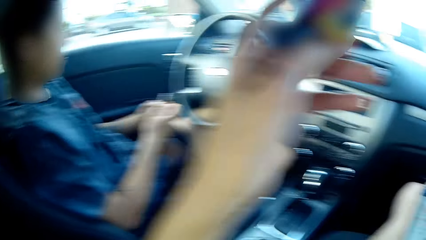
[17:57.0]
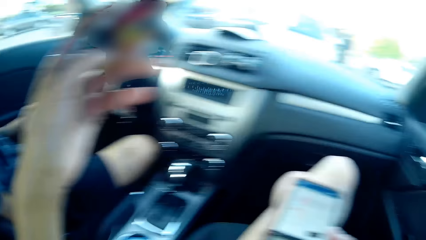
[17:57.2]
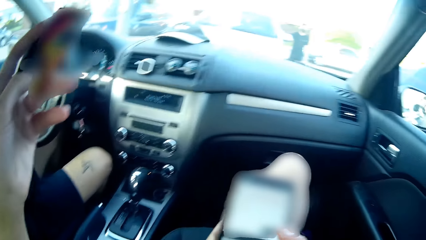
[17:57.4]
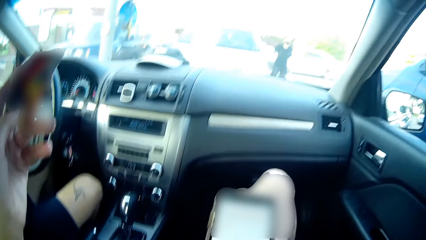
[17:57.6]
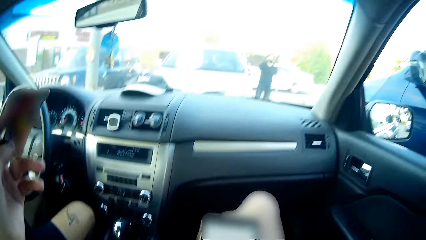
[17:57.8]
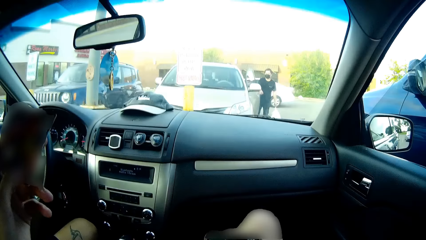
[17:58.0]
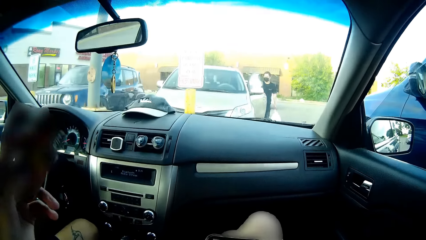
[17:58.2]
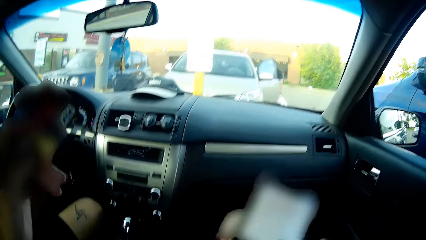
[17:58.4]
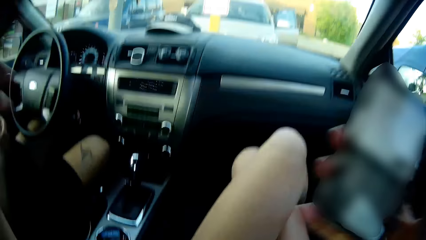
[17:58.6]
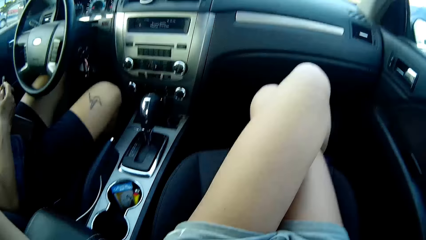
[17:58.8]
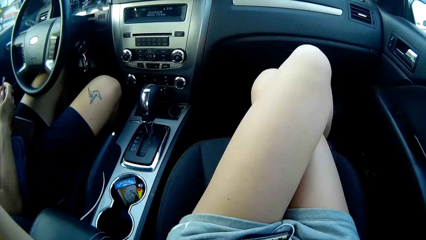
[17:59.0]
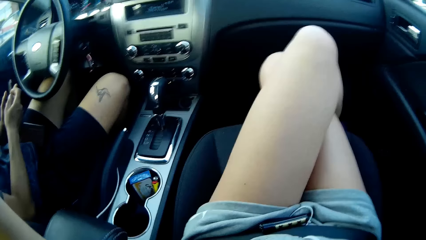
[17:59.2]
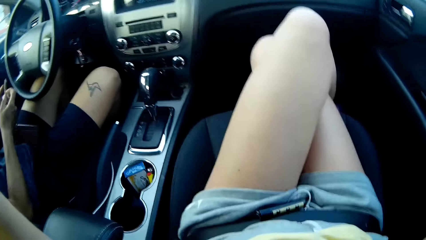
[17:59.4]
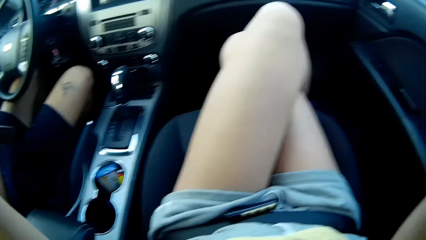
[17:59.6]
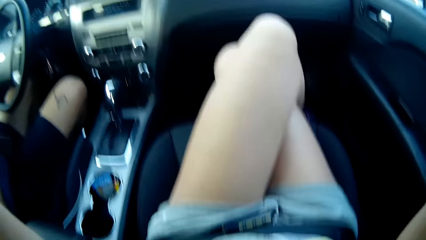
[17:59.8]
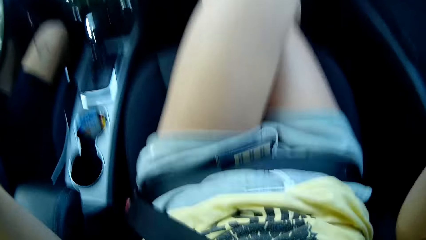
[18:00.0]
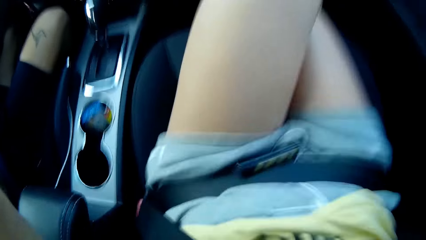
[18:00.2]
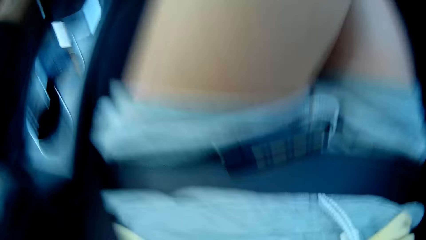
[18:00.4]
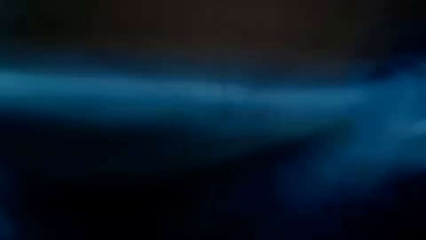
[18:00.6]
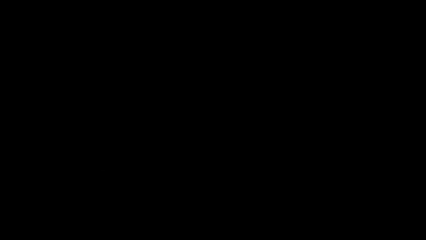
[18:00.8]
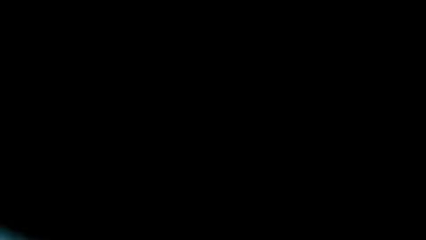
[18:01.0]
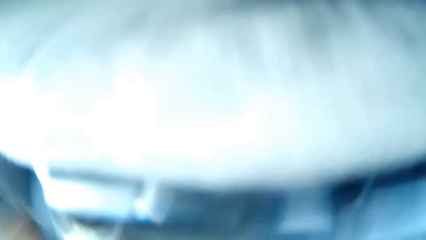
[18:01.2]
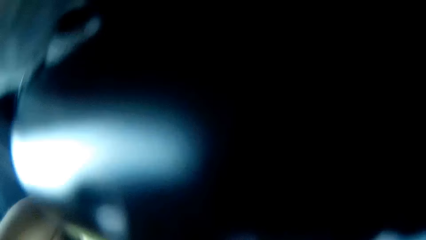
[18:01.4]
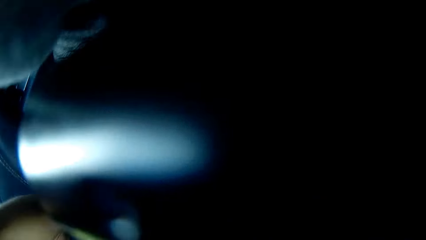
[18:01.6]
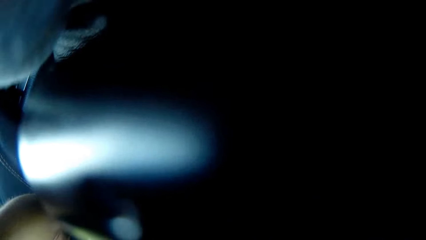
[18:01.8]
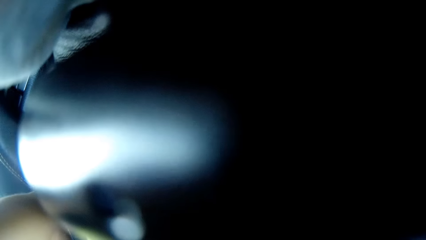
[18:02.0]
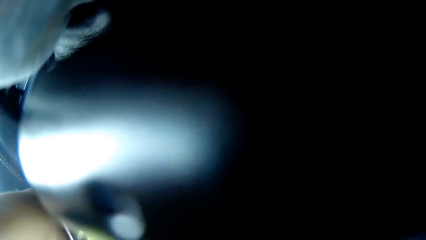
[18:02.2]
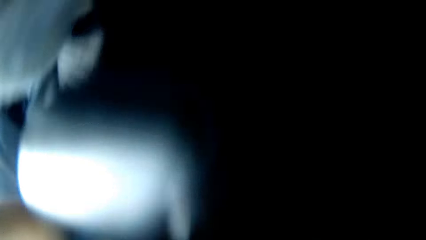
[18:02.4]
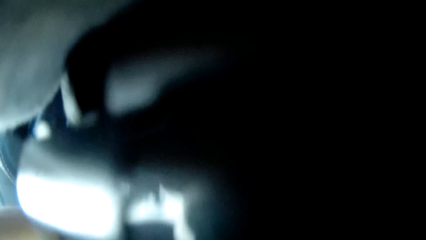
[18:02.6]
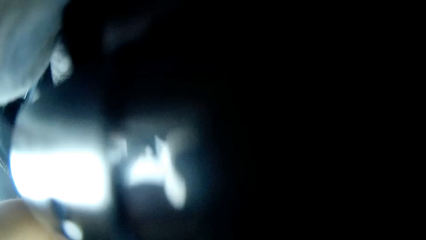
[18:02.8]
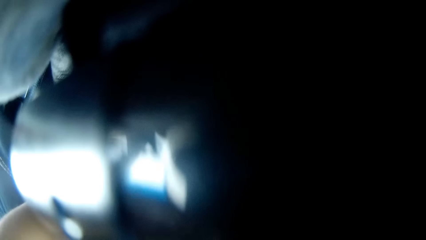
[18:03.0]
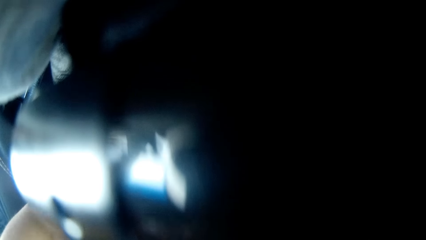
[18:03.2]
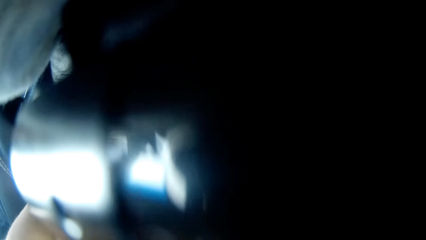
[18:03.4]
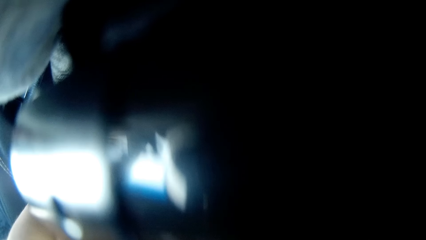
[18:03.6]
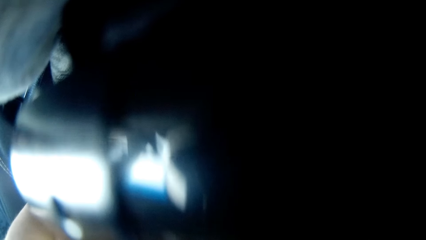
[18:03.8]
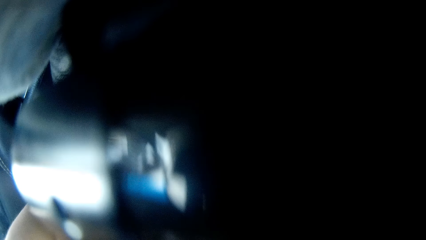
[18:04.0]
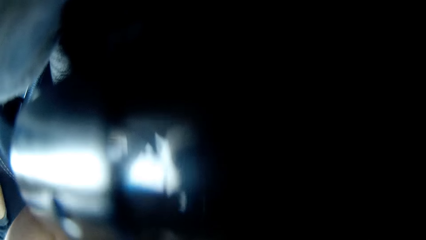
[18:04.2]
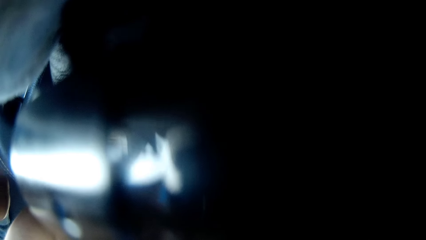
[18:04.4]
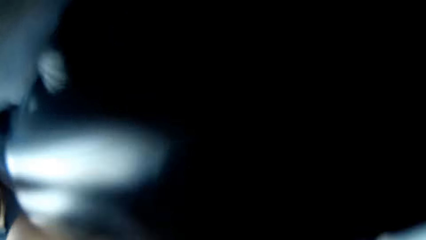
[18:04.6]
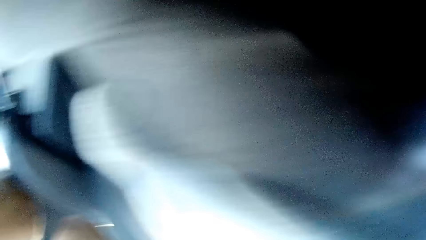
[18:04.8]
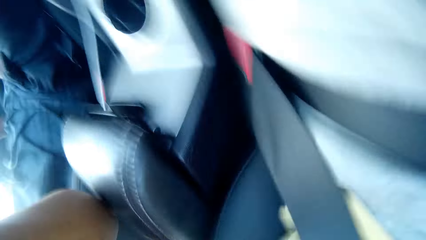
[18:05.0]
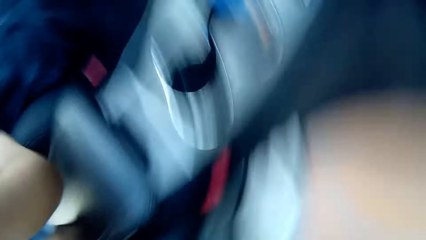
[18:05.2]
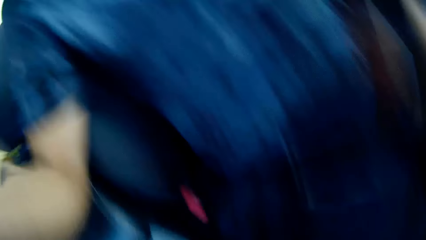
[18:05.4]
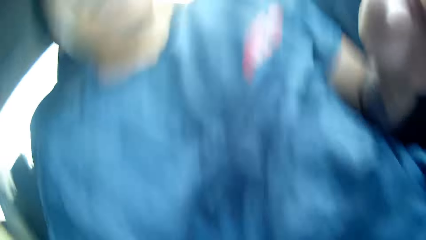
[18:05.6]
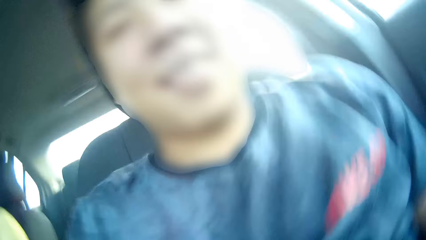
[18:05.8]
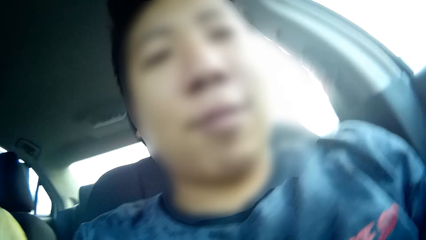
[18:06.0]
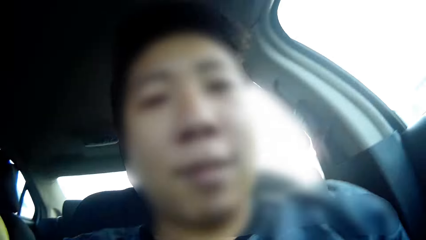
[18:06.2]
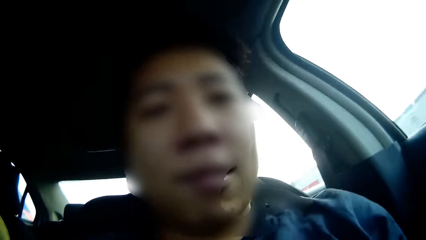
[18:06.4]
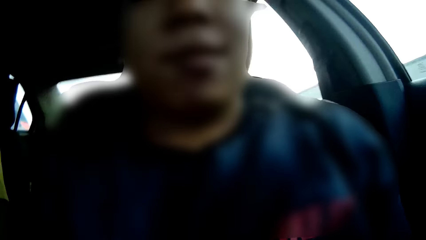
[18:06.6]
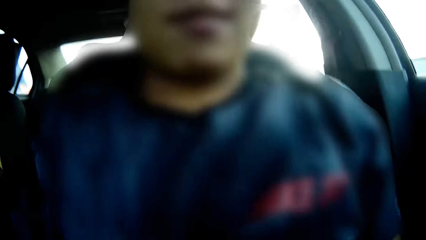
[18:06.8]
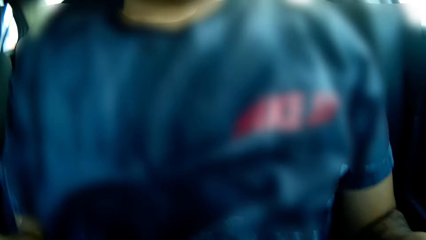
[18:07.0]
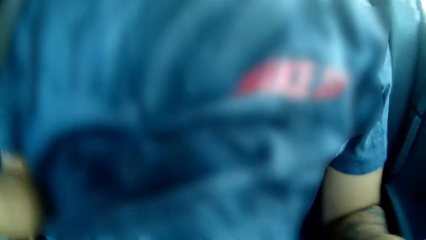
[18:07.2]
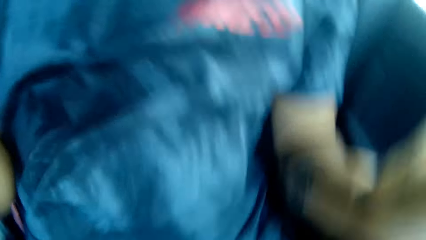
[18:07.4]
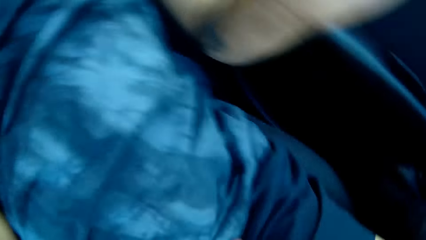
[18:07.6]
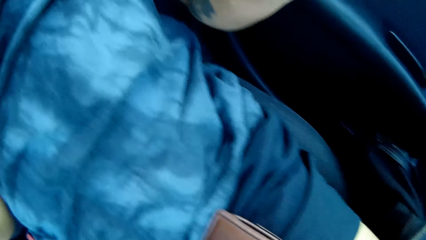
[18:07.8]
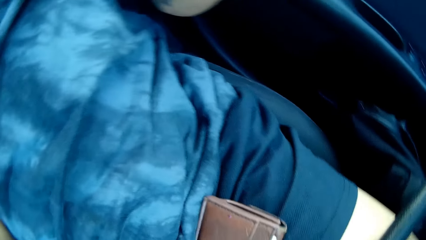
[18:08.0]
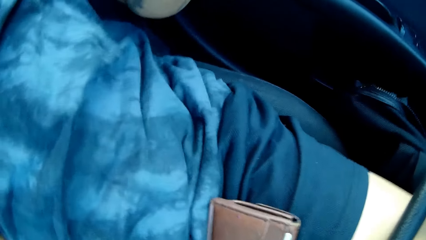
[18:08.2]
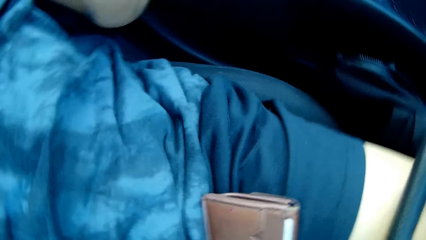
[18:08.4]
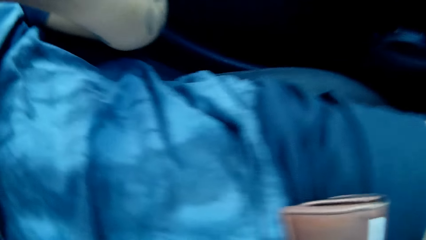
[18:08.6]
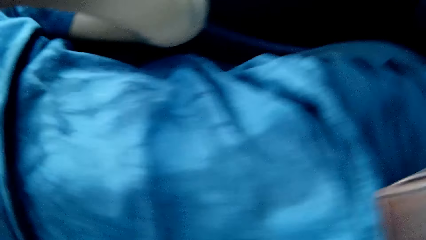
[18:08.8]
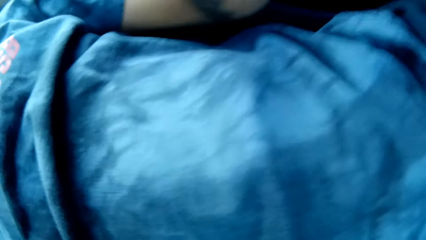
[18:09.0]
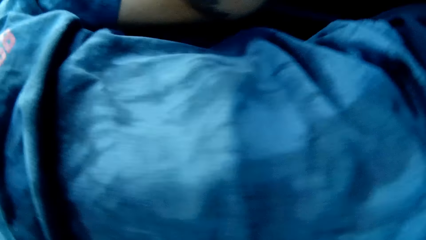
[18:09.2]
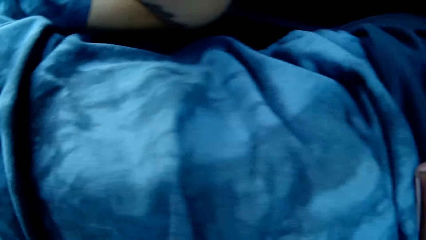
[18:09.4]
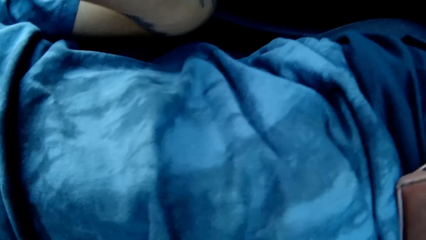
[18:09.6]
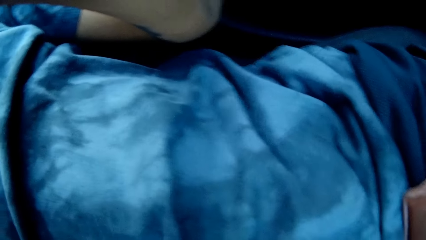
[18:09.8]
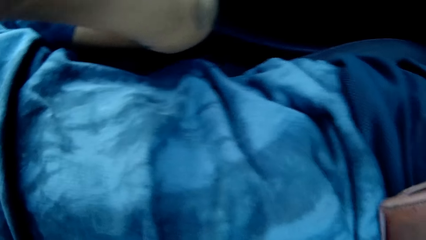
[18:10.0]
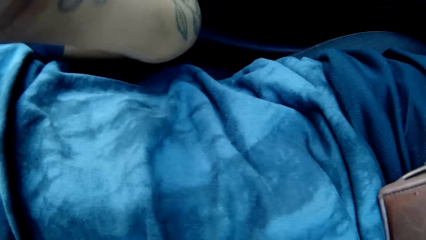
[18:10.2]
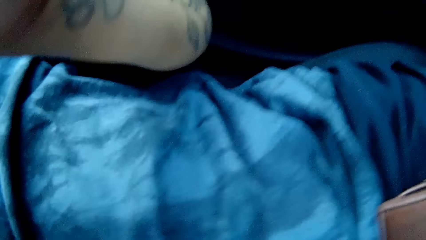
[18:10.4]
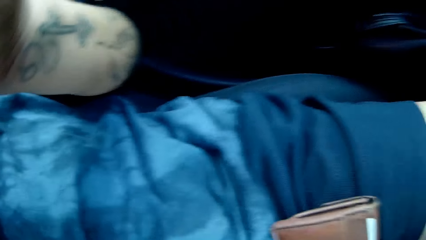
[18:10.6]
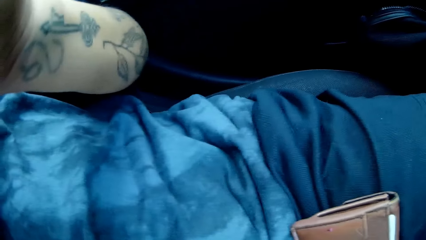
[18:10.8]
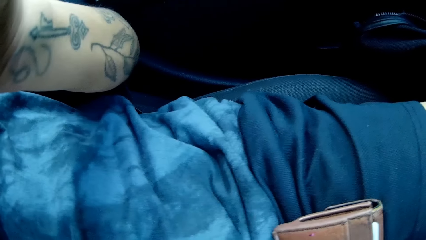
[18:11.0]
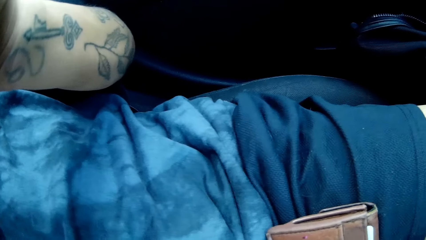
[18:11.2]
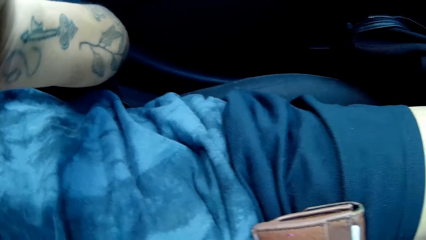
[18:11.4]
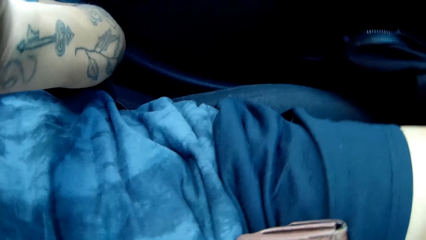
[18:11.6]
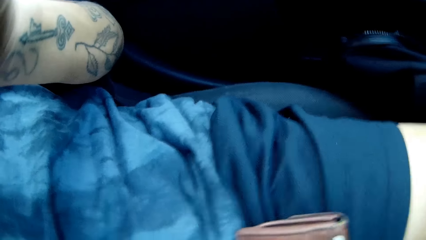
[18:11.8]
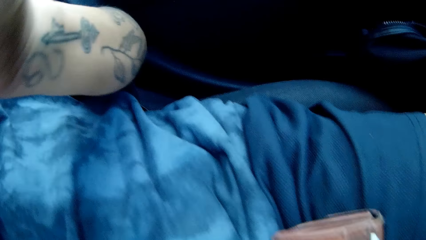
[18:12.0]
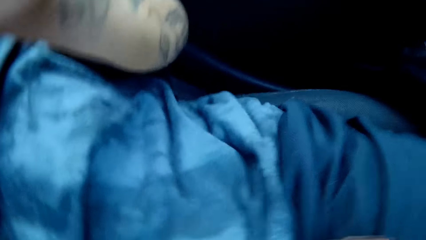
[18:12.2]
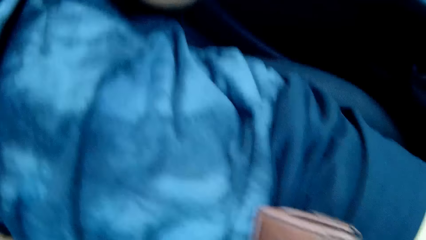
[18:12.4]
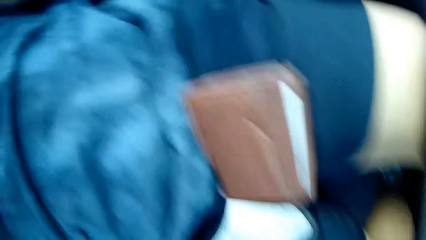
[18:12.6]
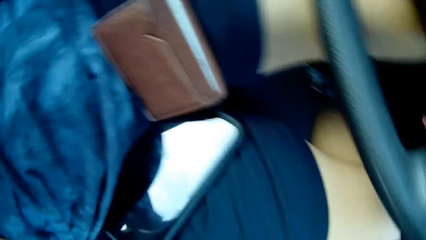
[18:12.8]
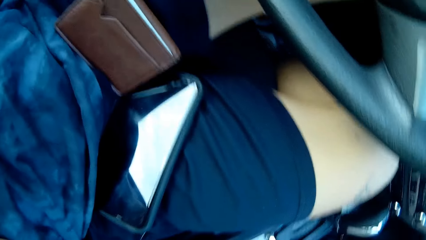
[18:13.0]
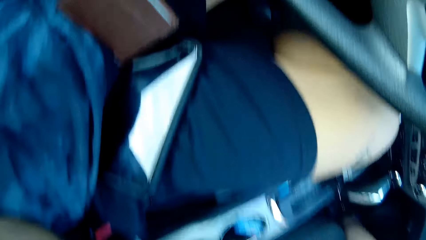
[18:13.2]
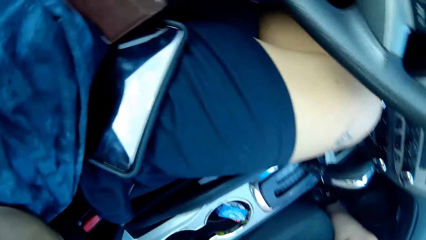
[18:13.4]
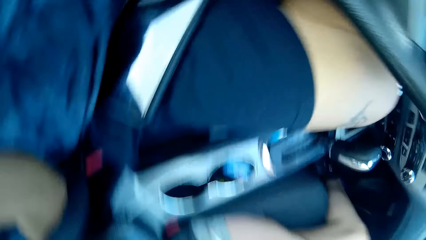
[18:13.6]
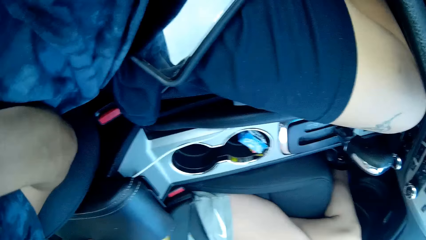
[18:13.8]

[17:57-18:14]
The camera wearer lifts up her hand. She adjusts a camera. She interacts with a man. The man moves around the car.
